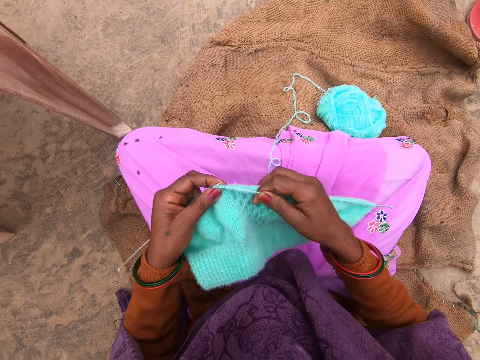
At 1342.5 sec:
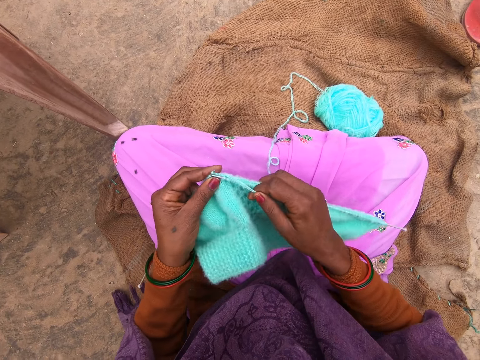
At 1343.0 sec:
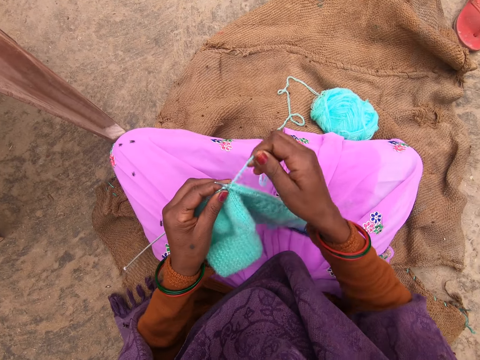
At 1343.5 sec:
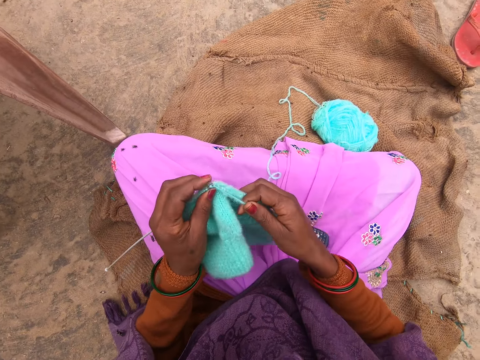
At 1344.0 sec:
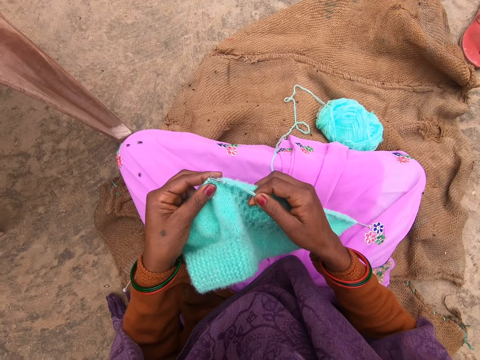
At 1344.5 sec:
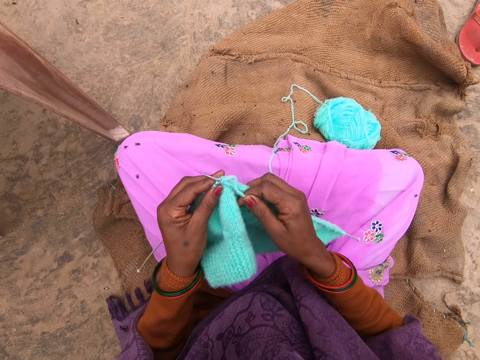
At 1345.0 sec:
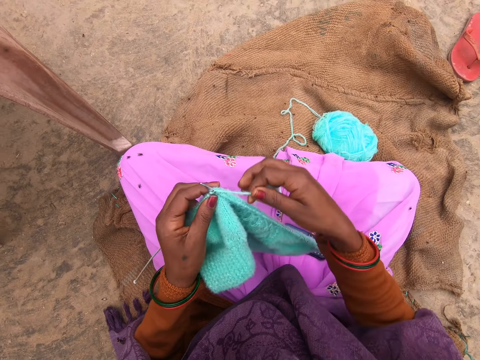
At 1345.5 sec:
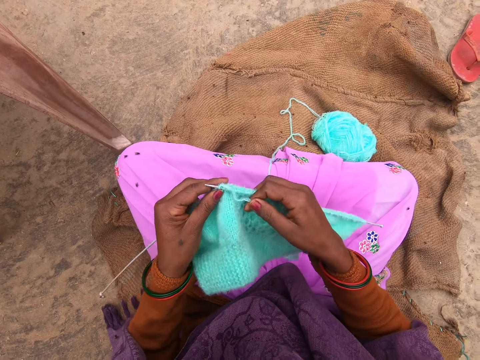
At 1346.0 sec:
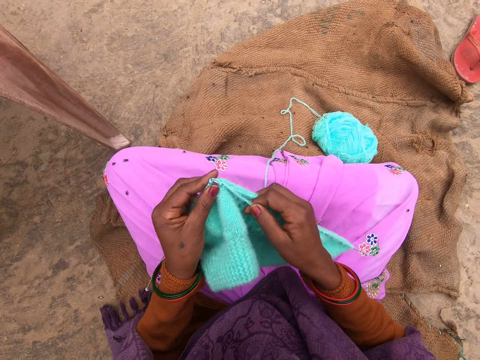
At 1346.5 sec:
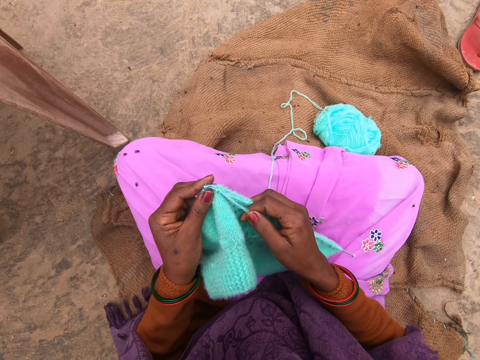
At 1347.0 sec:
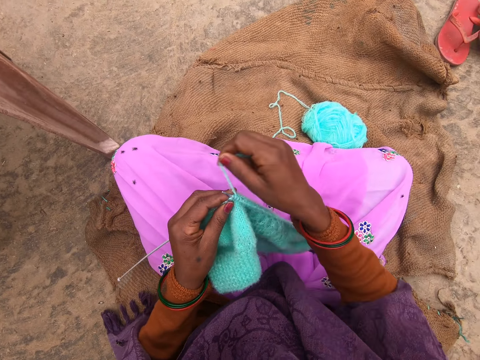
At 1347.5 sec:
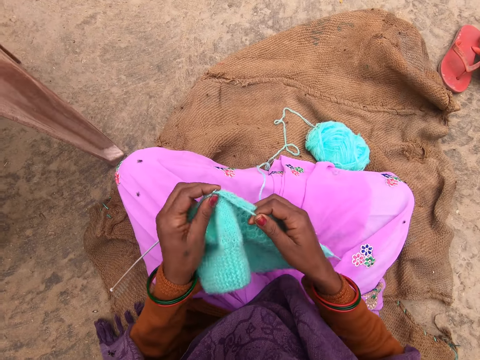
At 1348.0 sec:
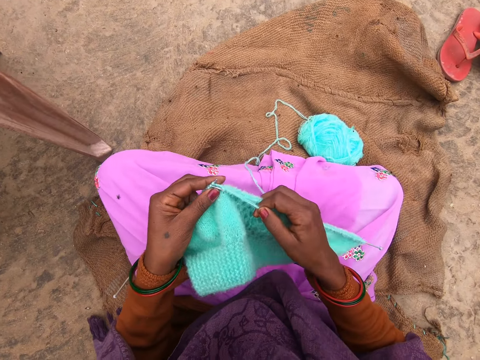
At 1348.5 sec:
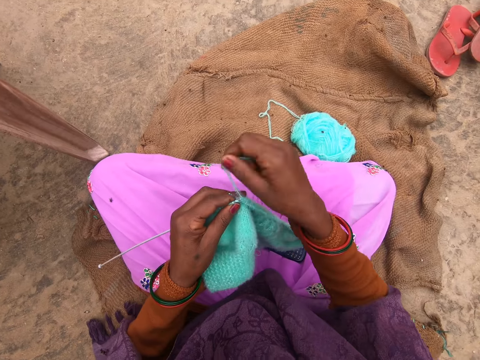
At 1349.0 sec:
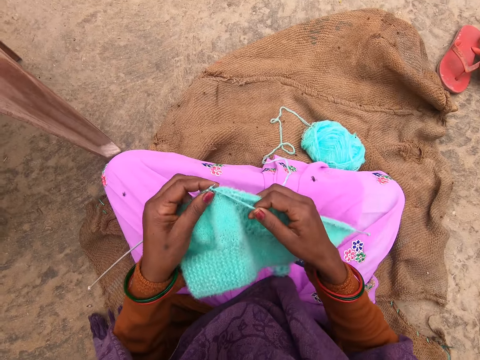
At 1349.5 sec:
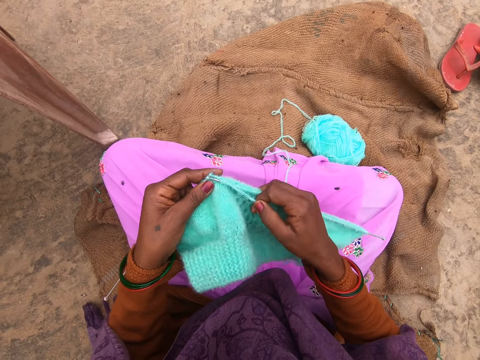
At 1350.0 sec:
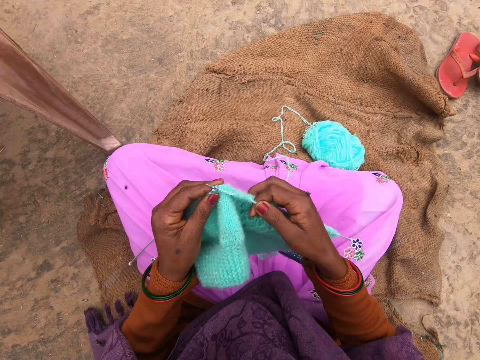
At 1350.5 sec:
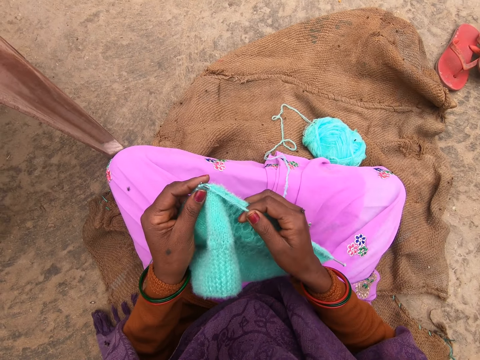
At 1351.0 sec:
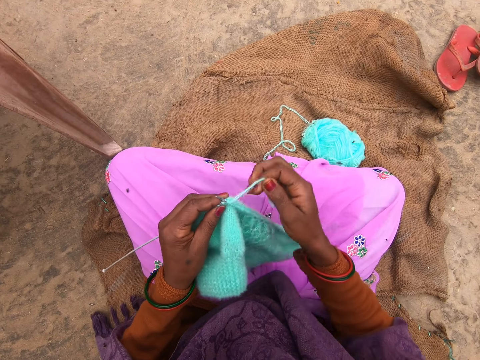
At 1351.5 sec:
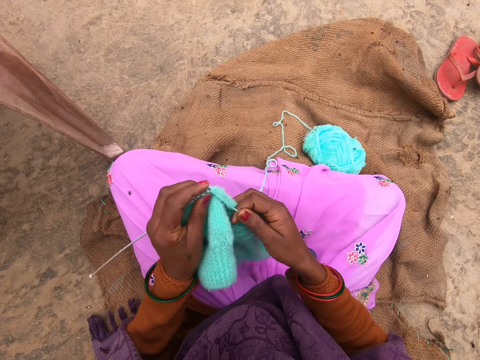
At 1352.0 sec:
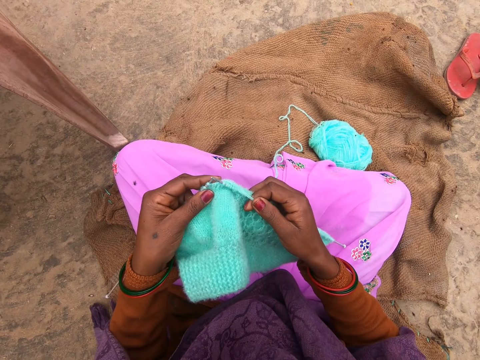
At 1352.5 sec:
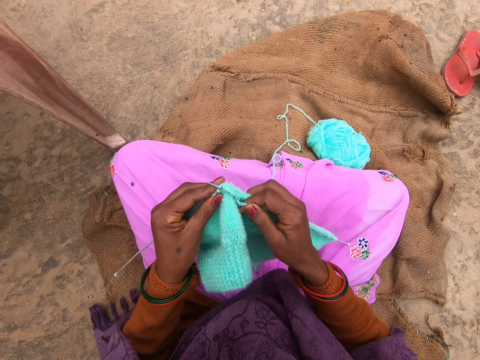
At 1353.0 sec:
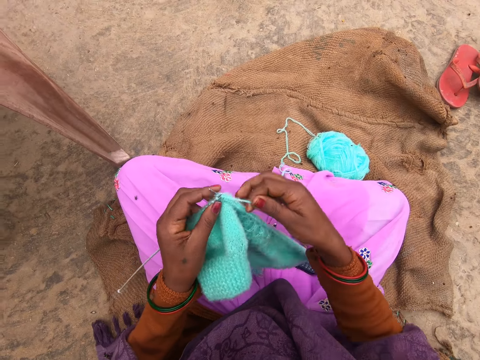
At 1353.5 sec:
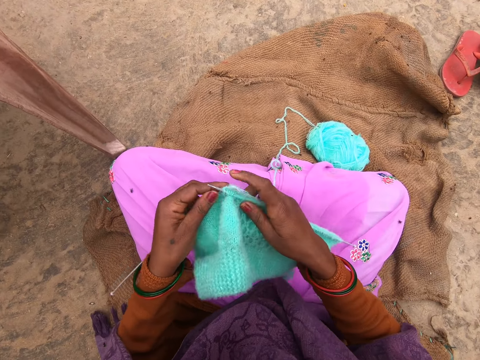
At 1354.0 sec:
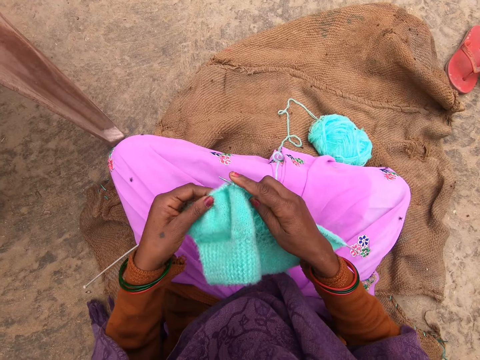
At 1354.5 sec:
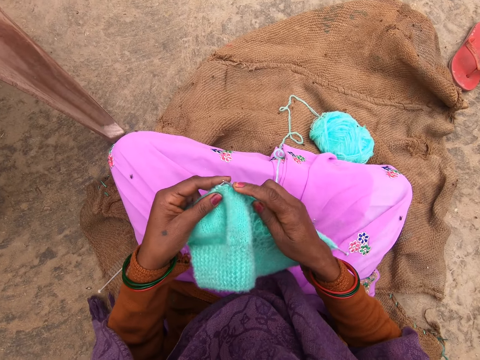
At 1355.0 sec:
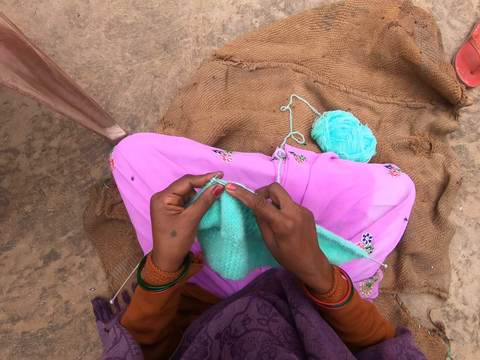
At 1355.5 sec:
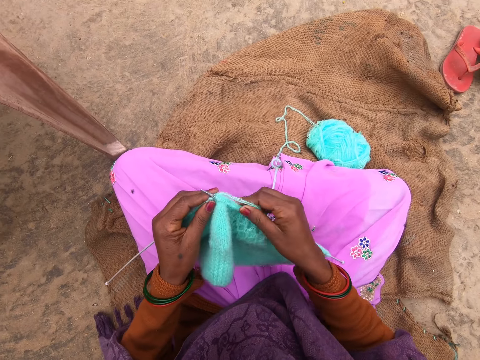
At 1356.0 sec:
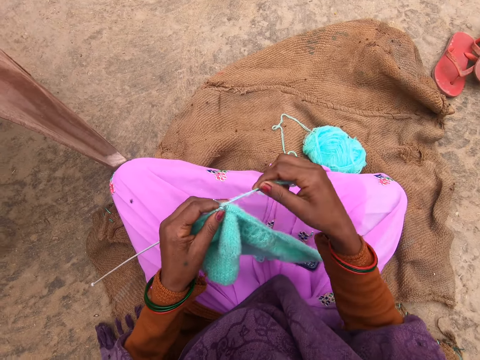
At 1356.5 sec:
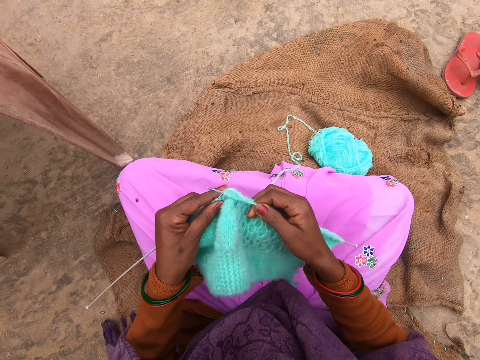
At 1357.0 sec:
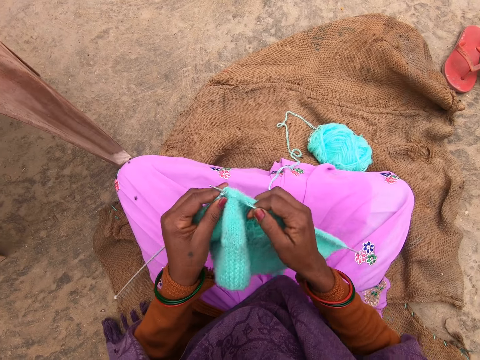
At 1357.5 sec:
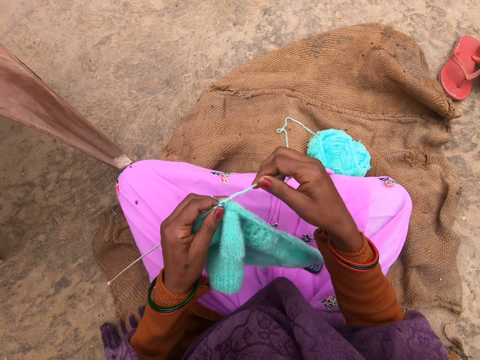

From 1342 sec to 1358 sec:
The camera wearer knits a fabric using knitting needles. They adjust a yarn on a knitting needle. They knit the fabric using the knitting needles. They adjust the yarn on the knitting needle. They knit the fabric using the knitting needles. They adjust the yarn on the knitting needle. They knit the fabric using the knitting needles. They adjust the yarn on the knitting needle. They knit the fabric using the knitting needles. They adjust the yarn on the knitting needle. They knit the fabric using the knitting needles. They adjust the yarn on the knitting needle. They knit the fabric using the knitting needles. They adjust the fabric. They knit the fabric using the knitting needles. They adjust the yarn on the knitting needle. They knit the fabric using the knitting needles.

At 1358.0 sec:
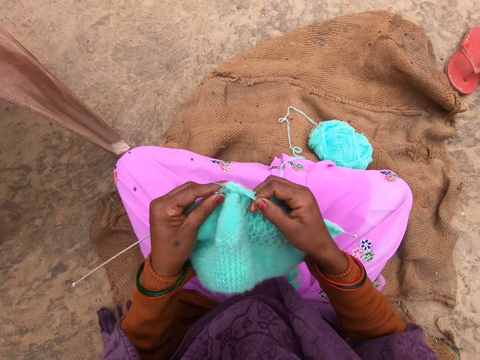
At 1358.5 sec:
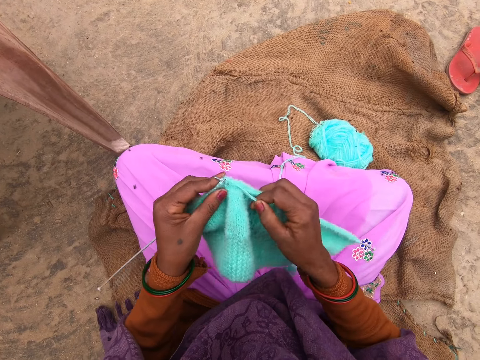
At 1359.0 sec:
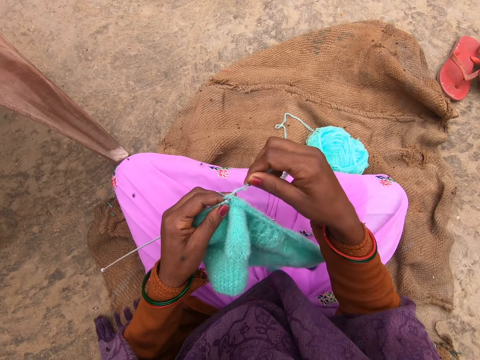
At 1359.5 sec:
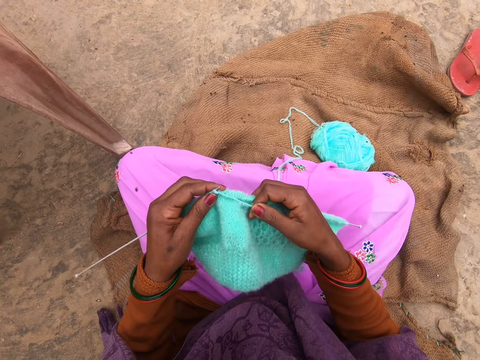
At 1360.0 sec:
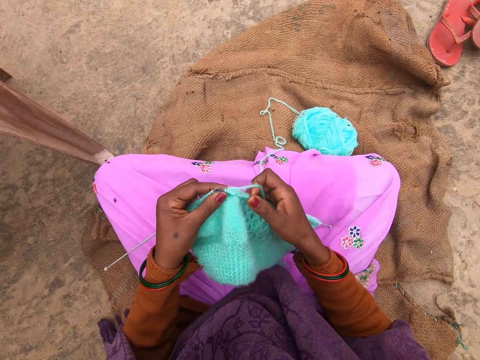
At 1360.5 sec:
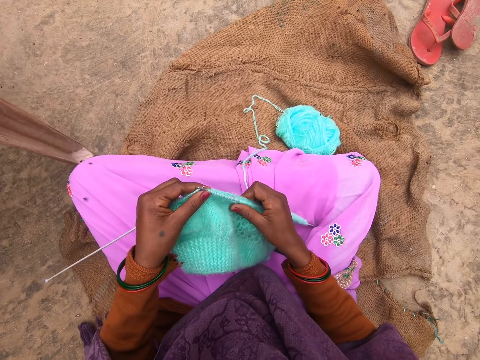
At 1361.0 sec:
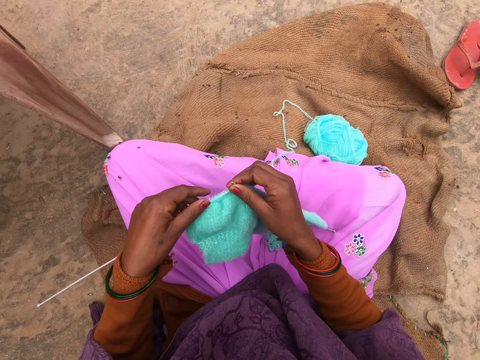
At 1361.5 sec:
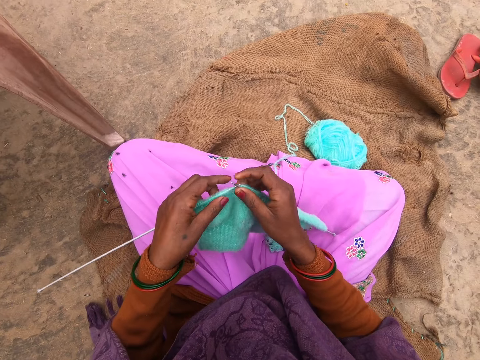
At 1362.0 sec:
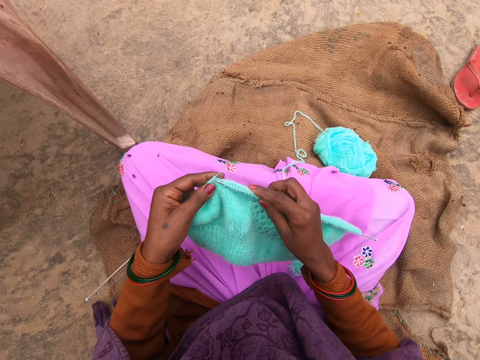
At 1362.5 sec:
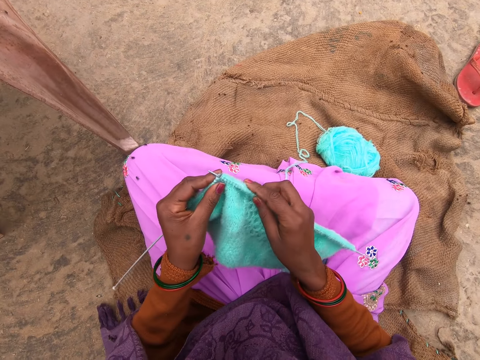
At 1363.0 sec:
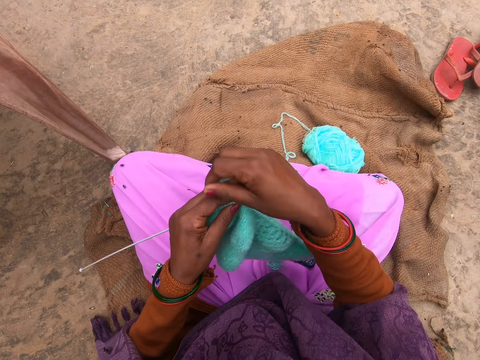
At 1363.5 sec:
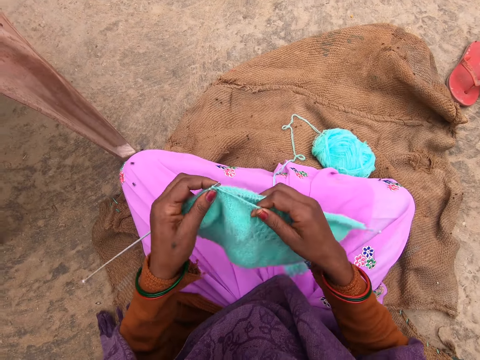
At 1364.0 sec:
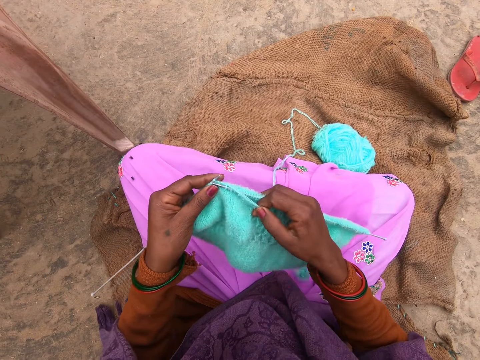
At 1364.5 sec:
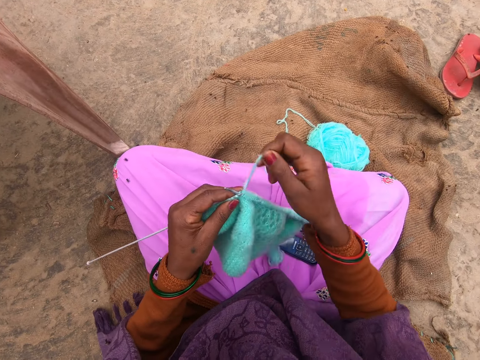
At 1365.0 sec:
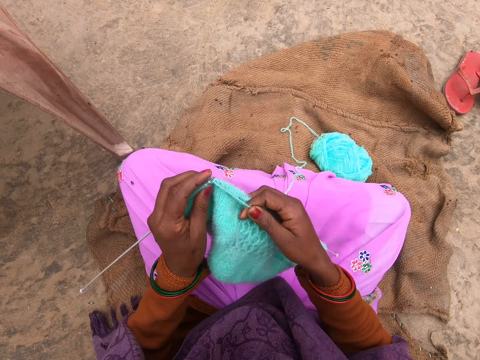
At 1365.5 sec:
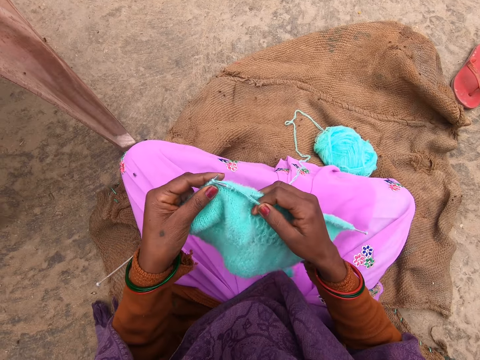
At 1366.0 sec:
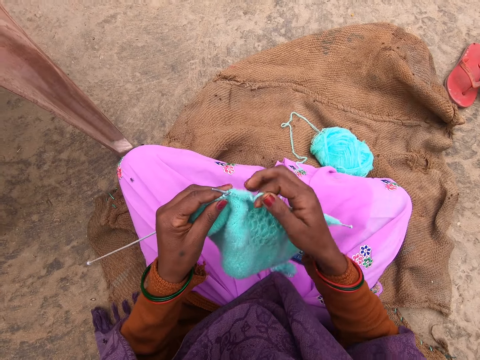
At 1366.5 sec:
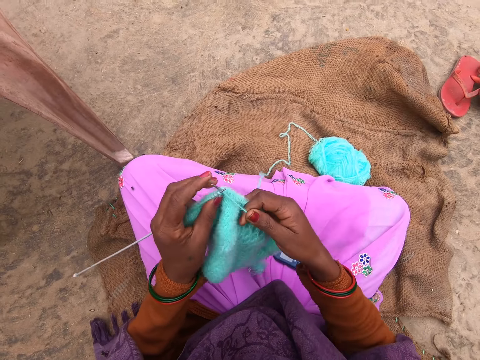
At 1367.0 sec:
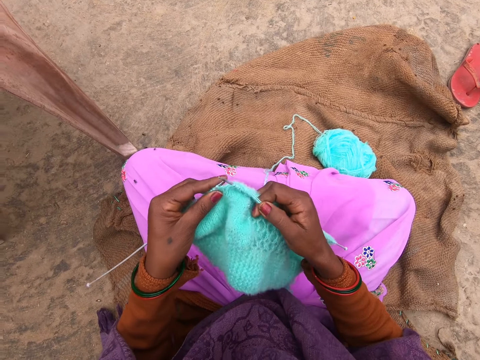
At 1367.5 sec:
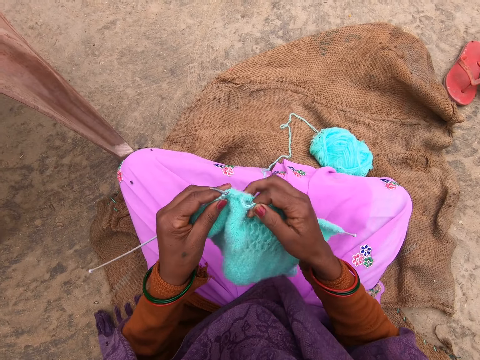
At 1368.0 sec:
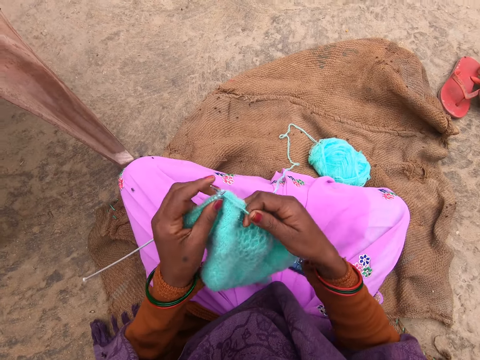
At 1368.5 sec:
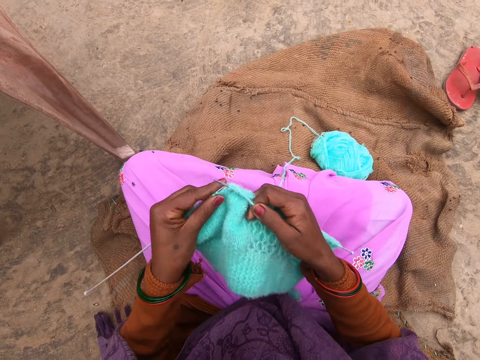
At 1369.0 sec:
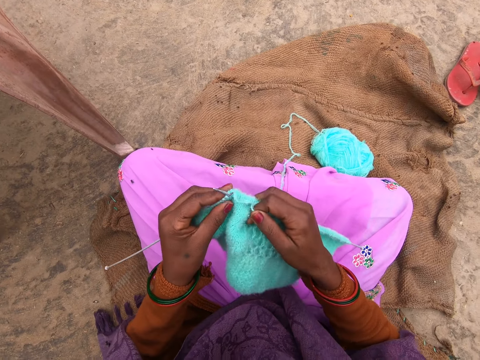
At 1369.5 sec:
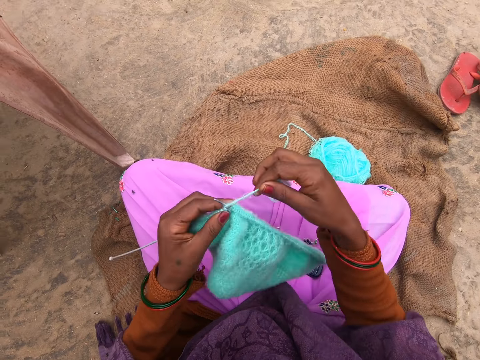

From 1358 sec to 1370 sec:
The camera wearer adjusts a yarn on a knitting needle. They knit a fabric using knitting needles. They adjust the yarn on the knitting needle. They knit the fabric using the knitting needles. They adjust the fabric. They knit the fabric using the knitting needles. They adjust the yarn on the knitting needle. They knit the fabric using the knitting needles. They adjust the yarn on the knitting needle.
